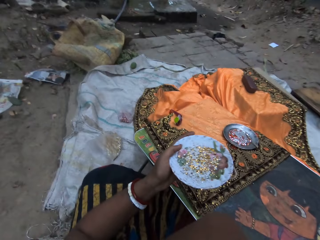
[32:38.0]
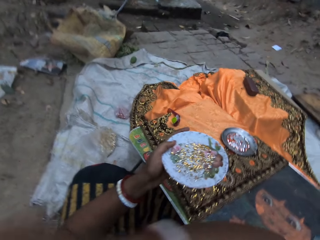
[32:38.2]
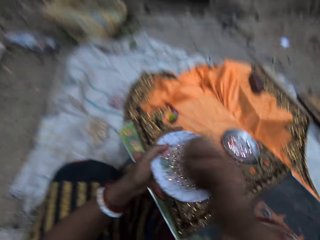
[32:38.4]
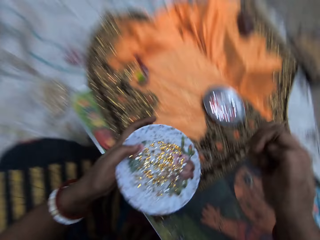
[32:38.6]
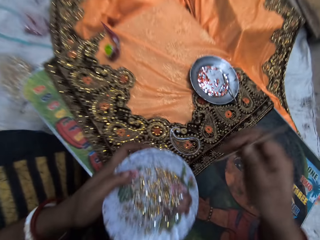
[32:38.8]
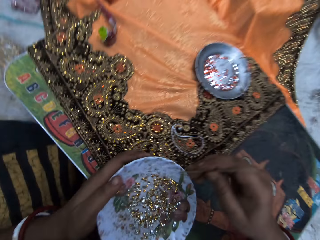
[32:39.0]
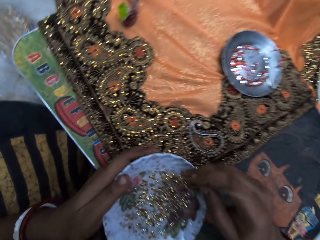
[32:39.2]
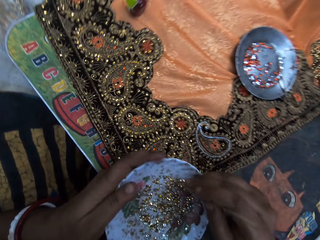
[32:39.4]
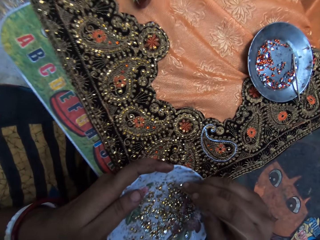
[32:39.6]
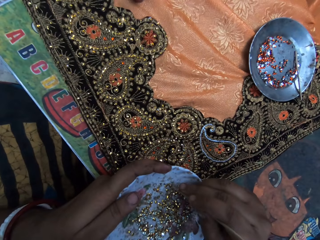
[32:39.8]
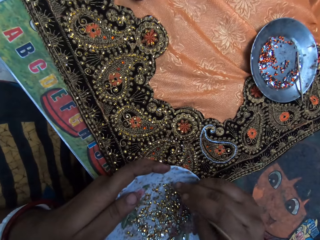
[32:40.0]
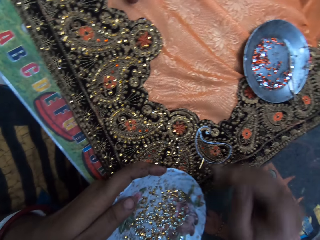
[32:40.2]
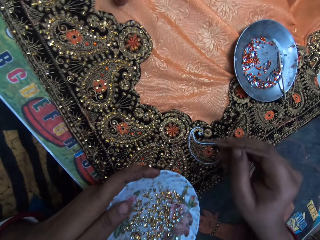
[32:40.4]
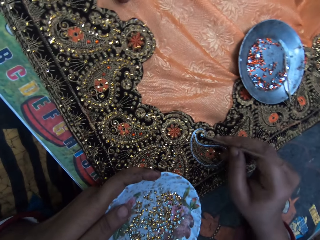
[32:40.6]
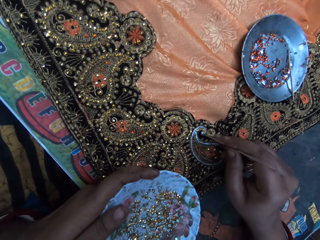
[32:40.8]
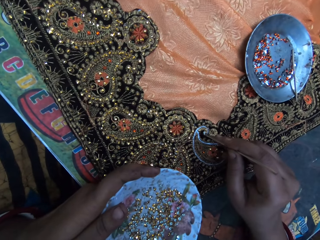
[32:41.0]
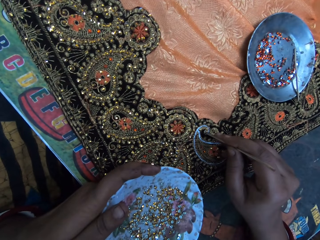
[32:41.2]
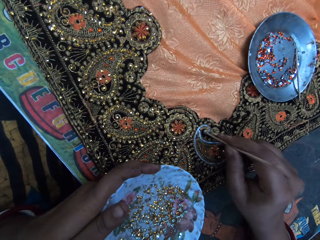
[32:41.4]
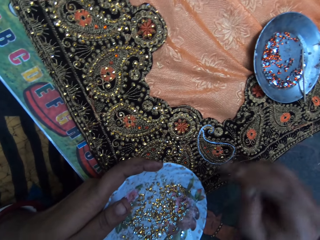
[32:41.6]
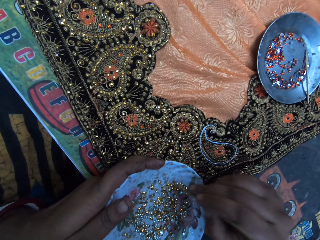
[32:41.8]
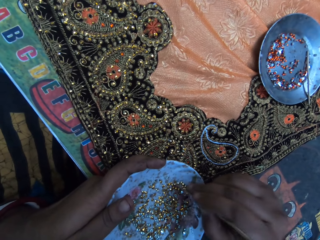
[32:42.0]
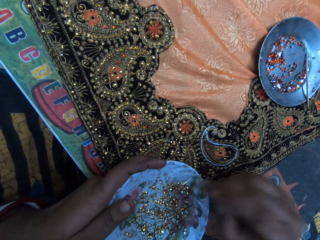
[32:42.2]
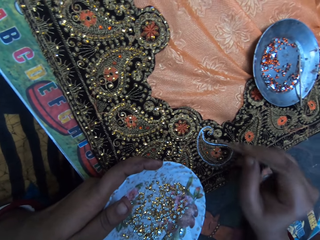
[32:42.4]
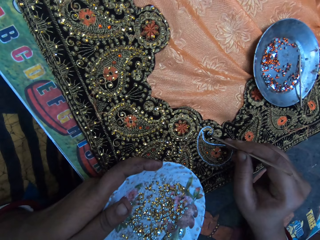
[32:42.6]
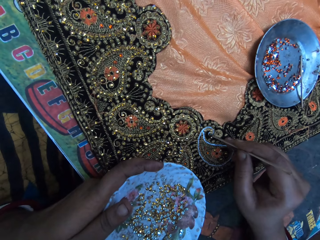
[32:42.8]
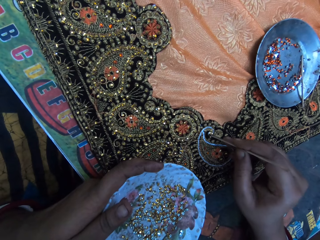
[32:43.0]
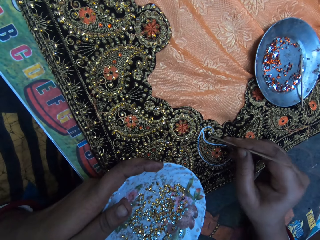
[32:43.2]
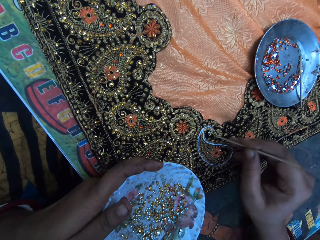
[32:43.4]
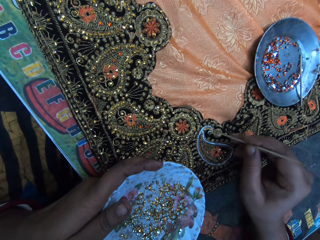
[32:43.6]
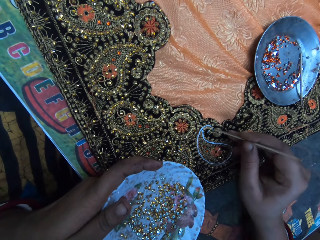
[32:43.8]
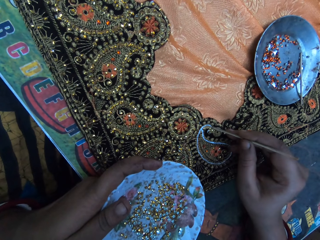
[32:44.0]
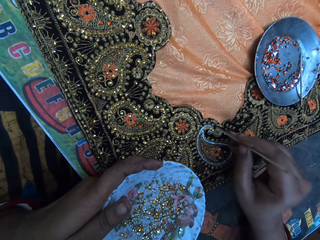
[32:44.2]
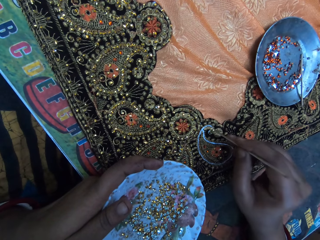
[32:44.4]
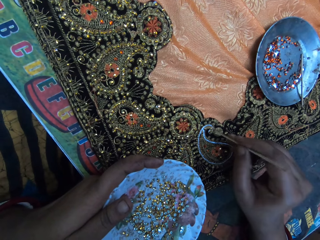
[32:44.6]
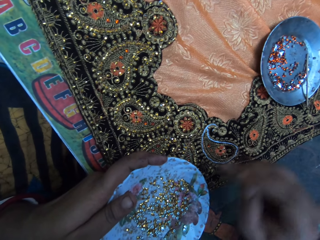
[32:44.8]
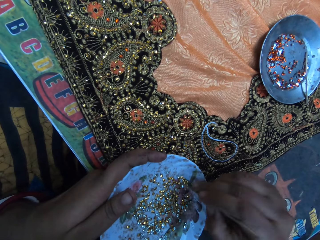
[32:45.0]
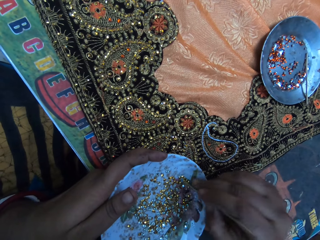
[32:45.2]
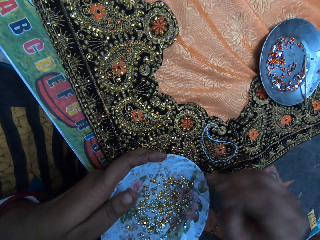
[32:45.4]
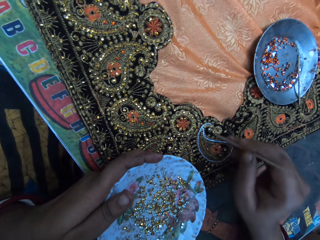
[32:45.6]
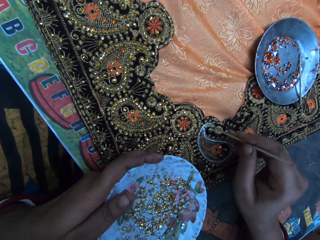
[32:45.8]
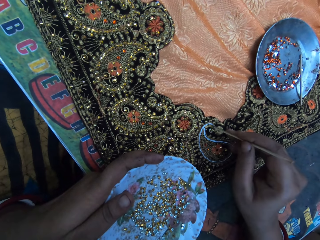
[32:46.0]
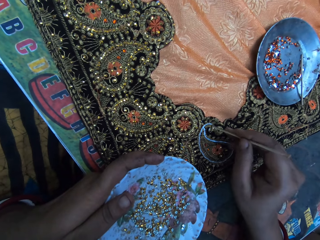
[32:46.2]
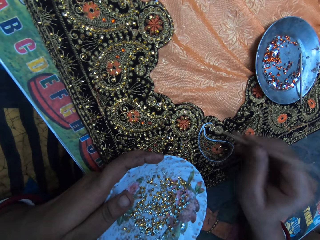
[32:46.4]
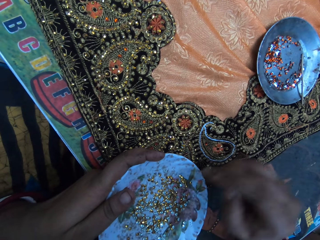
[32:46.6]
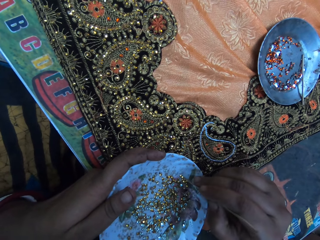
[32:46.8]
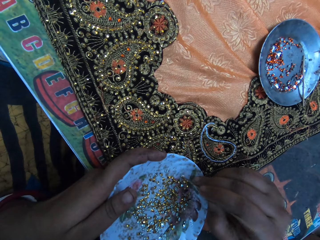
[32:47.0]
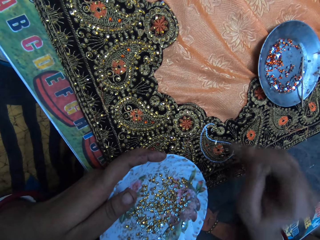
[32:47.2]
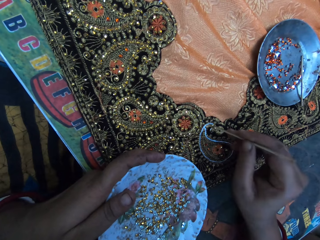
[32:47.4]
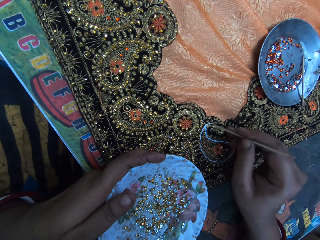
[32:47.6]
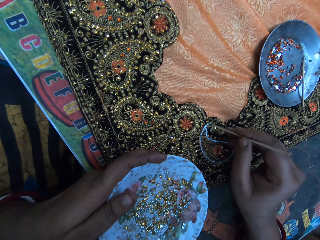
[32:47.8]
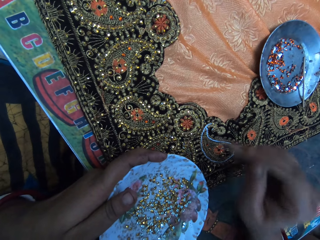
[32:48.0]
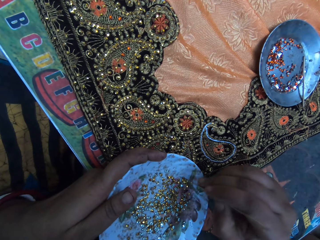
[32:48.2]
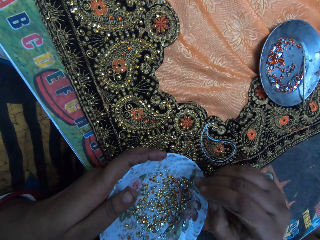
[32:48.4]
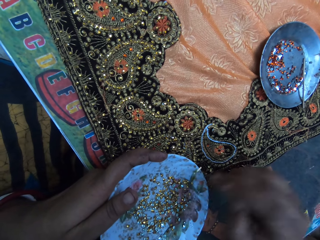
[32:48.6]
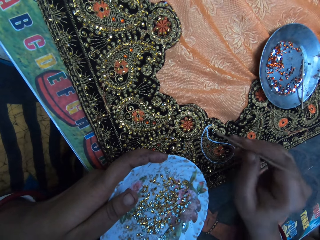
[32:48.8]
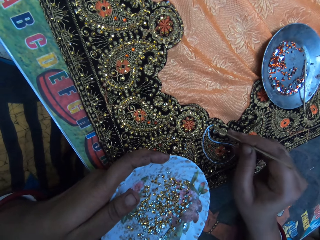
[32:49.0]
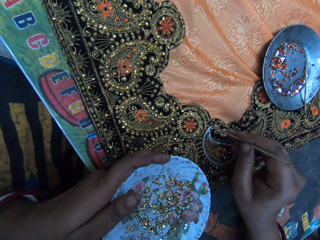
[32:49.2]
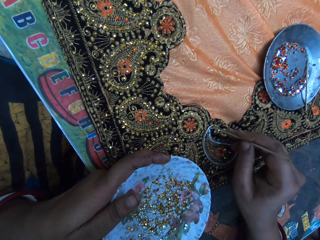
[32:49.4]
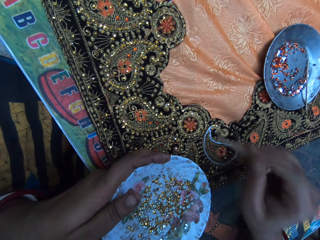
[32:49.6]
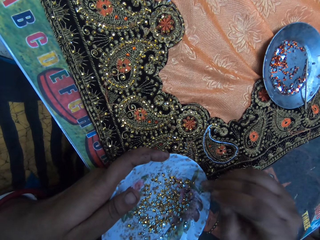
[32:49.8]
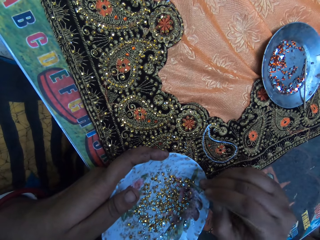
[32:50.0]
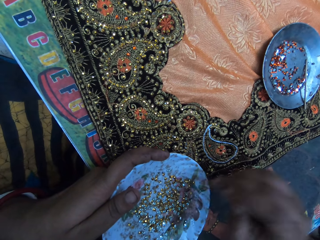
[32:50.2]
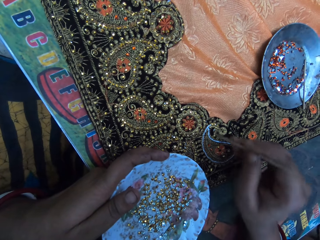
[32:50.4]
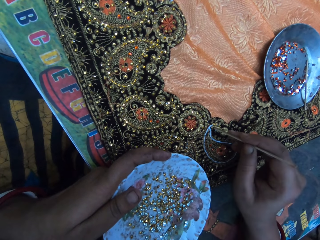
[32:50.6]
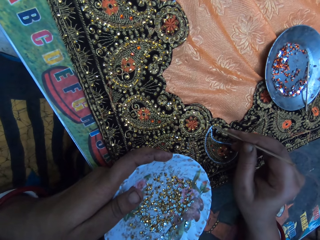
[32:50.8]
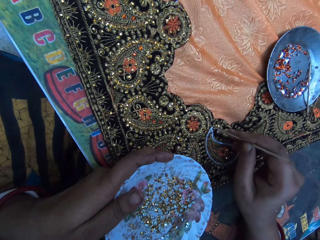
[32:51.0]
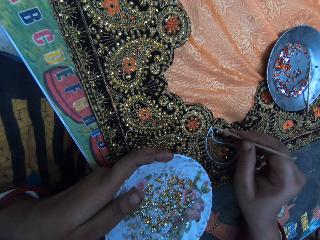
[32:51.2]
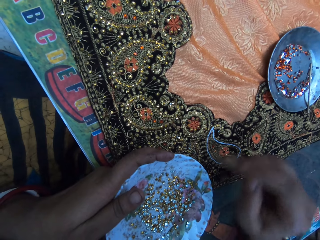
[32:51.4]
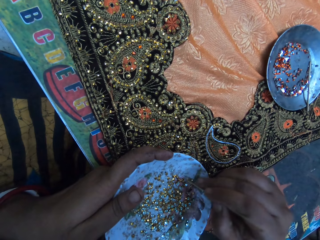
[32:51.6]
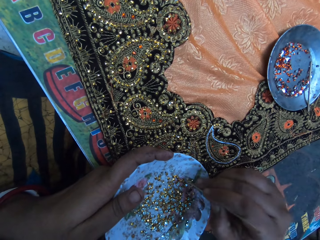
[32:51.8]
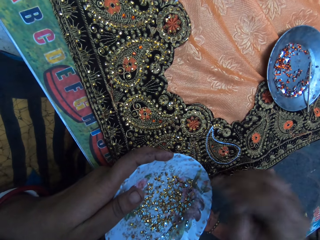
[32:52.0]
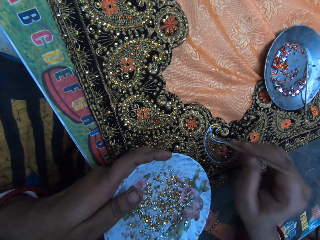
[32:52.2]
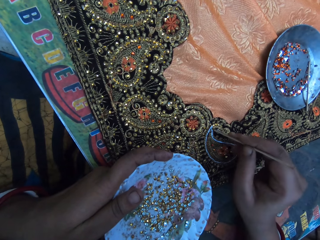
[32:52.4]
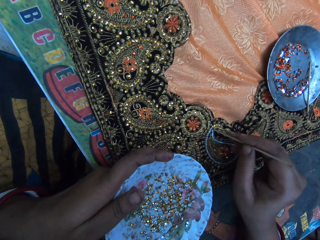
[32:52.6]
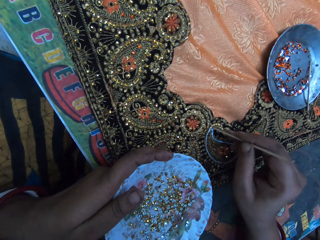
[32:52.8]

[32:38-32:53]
The camera wearer lifts a hand. She picks a bead from a bowl. She rests her left hand on the table. She arranges embroidery stones from the plate of embroidery stones in her left hand on the fabric on the table with the picker in her right hand. She picks a bead from the bowl and puts the beads on the fabric. She picks a bead from the bowl and puts the beads on the fabric. She picks a bead from the bowl and puts the beads on the fabric. She picks a bead from the bowl and puts the beads on the fabric. She picks a bead from the bowl and puts the beads on the fabric. She picks a bead from the bowl and puts the beads on the fabric.

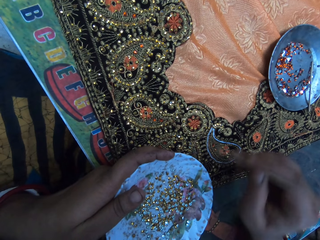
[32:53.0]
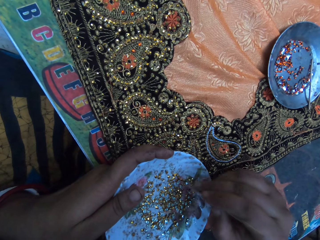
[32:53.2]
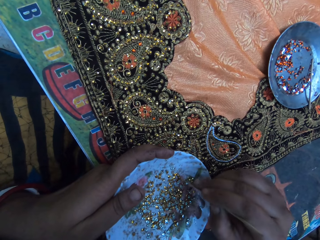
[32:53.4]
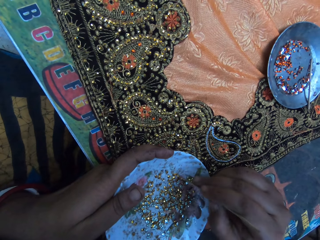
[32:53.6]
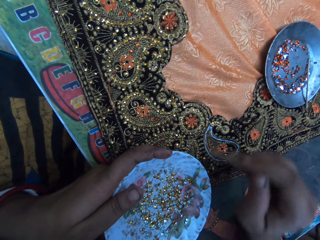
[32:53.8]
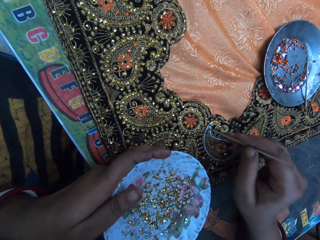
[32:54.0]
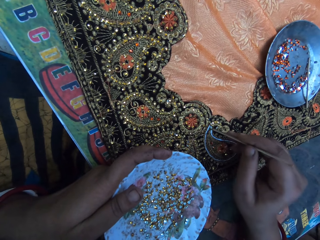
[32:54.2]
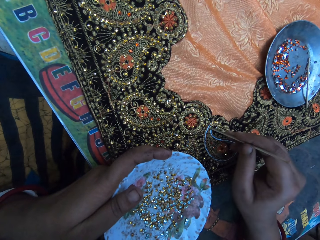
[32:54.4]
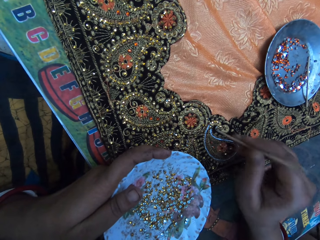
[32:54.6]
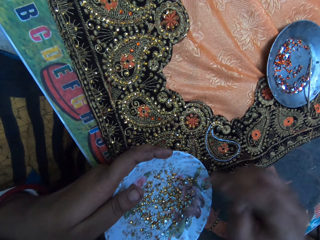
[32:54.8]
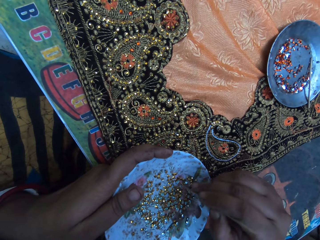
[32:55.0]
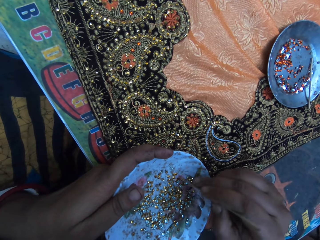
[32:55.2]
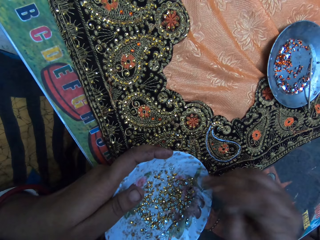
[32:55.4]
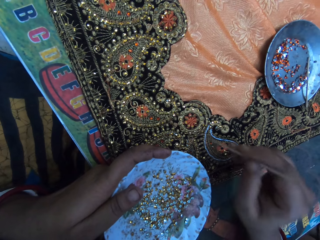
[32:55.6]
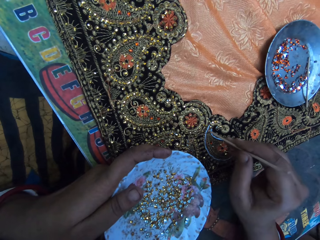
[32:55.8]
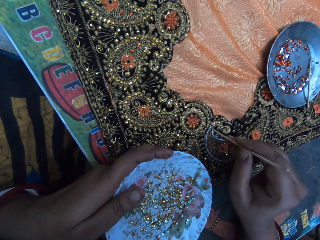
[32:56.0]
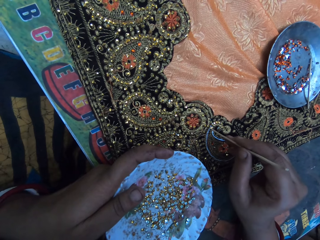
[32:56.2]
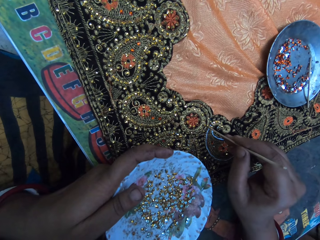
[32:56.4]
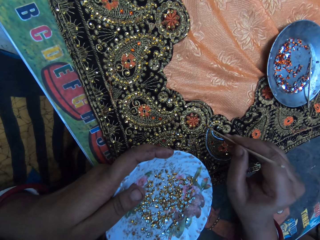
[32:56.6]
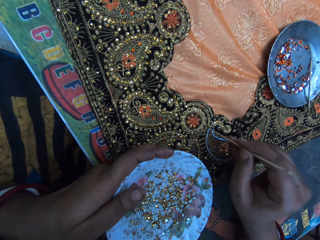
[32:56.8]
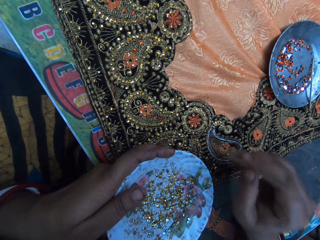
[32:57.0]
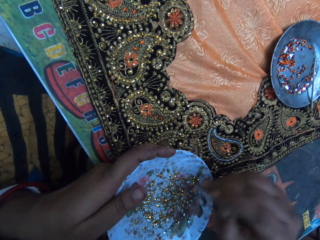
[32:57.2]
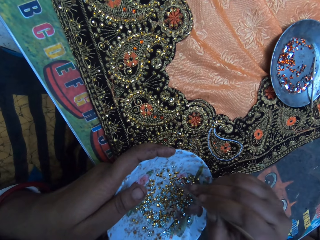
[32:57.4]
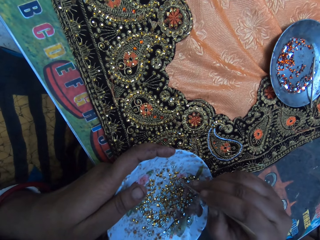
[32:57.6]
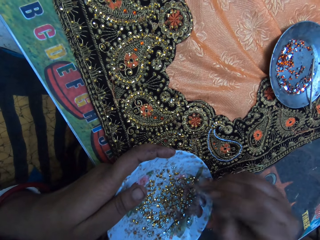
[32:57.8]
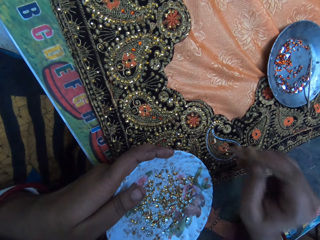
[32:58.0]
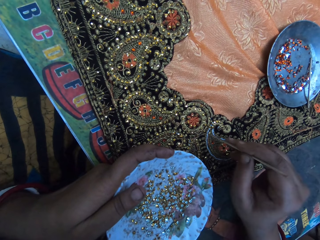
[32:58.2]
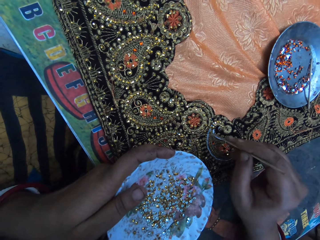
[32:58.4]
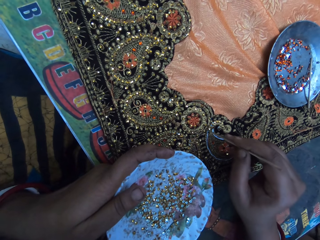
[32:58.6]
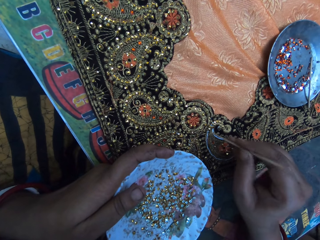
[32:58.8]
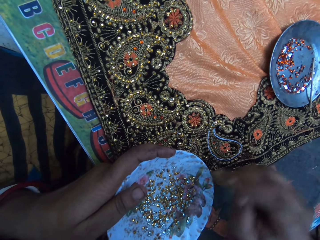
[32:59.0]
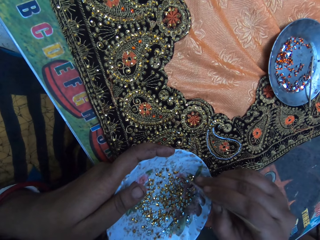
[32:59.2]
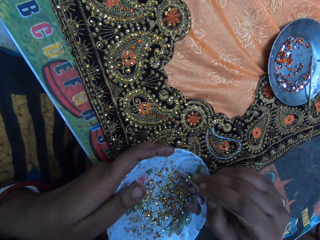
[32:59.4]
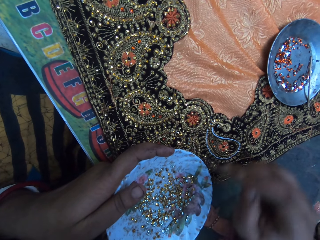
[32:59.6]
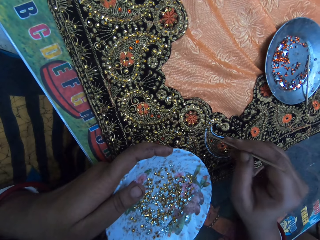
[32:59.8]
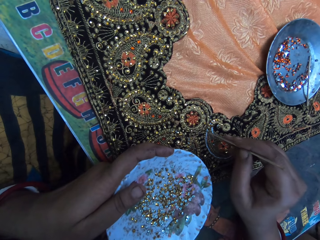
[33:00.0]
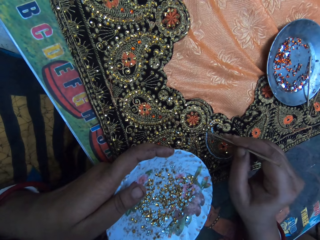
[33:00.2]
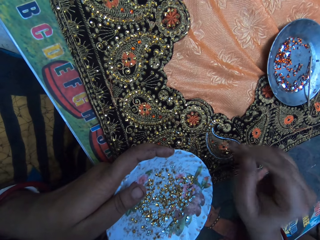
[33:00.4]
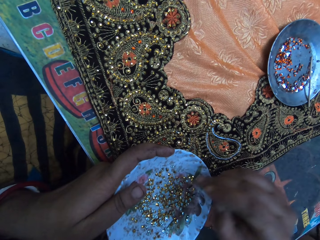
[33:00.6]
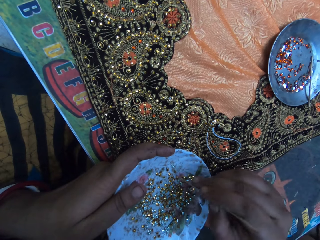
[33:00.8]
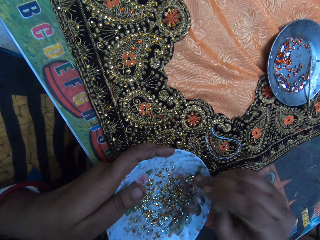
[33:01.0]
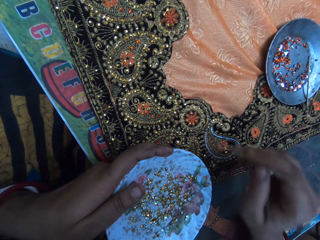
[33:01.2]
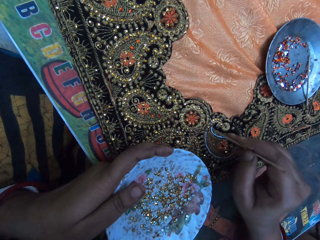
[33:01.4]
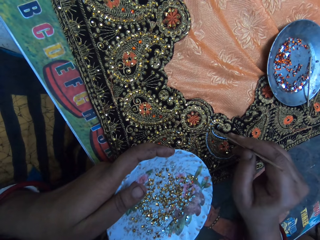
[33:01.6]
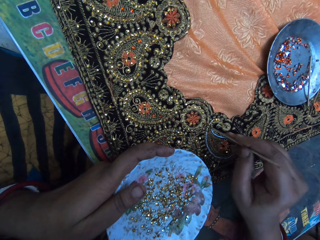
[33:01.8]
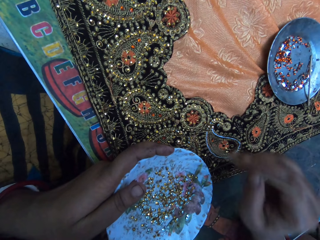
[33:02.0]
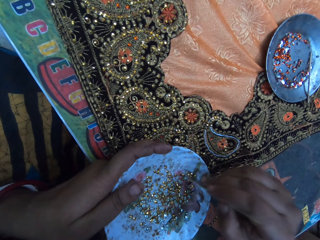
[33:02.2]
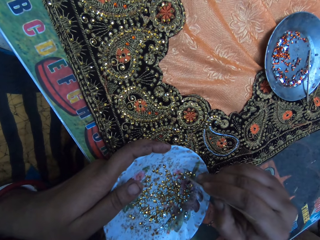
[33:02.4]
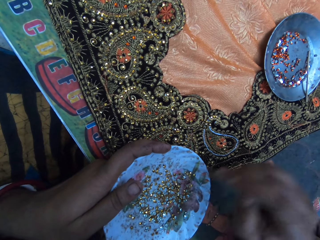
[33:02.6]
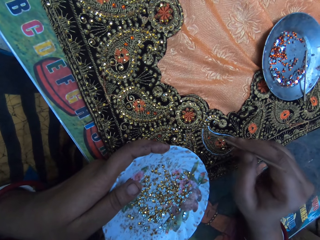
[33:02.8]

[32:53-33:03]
The camera wearer picks a bead from a bowl and puts the beads on a fabric. They pick a bead from the bowl and put the beads on the fabric. They pick a bead from the bowl and put the beads on the fabric. They pick a bead from the bowl and put the beads on the fabric. They pick a bead from the bowl and put the beads on the fabric. They pick a bead from the bowl.
